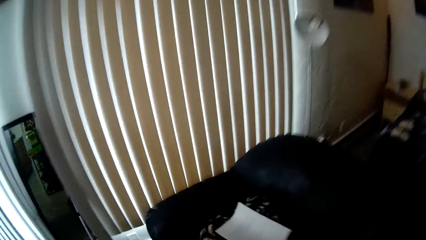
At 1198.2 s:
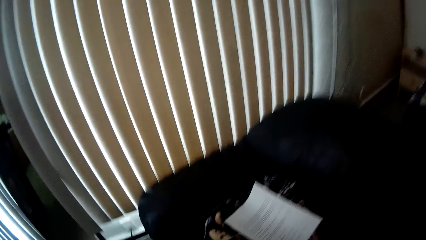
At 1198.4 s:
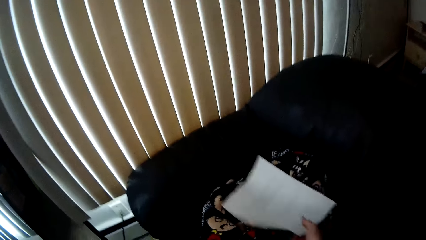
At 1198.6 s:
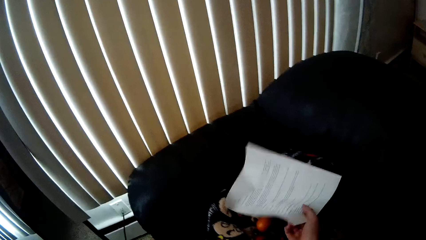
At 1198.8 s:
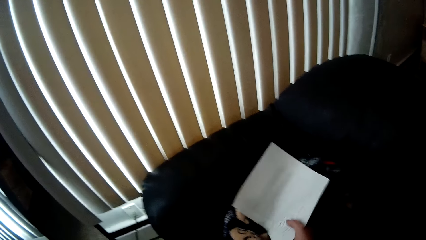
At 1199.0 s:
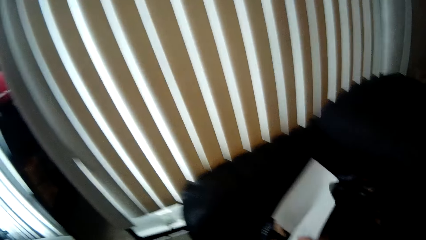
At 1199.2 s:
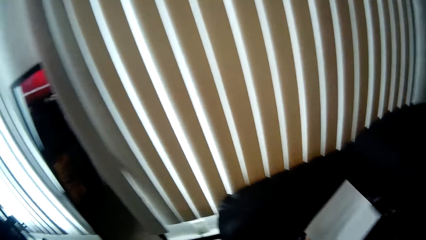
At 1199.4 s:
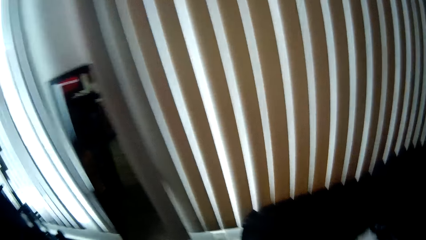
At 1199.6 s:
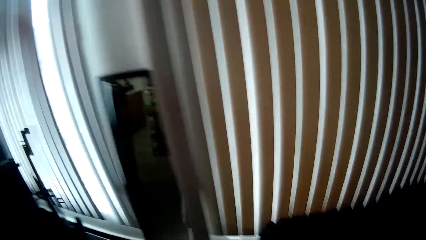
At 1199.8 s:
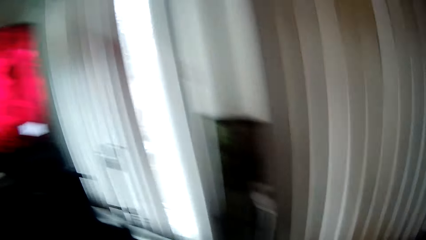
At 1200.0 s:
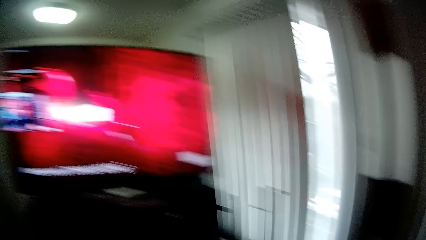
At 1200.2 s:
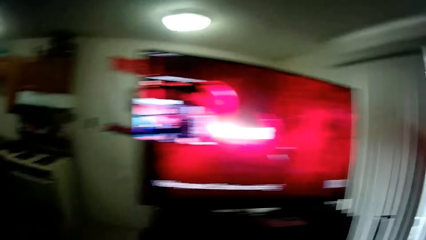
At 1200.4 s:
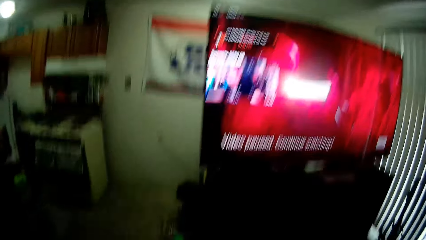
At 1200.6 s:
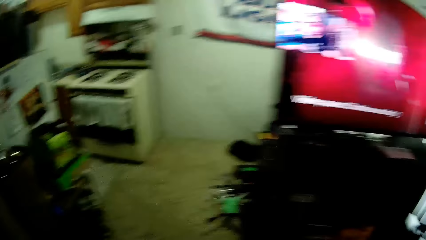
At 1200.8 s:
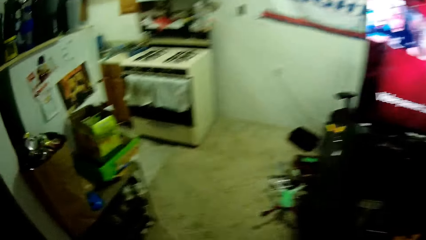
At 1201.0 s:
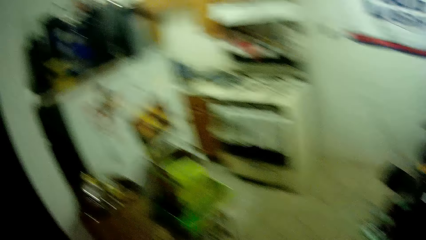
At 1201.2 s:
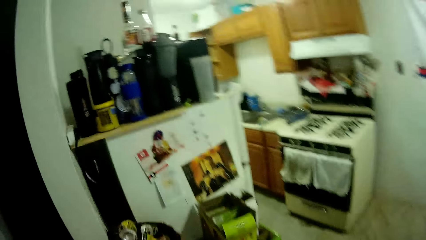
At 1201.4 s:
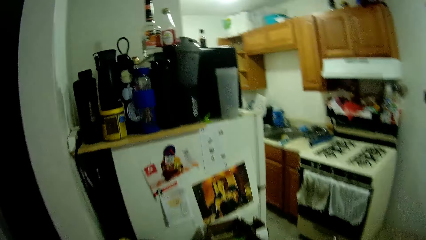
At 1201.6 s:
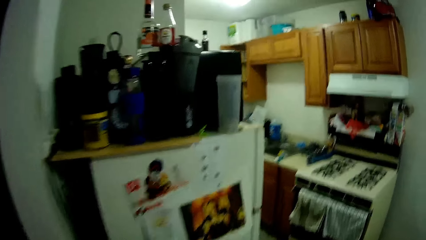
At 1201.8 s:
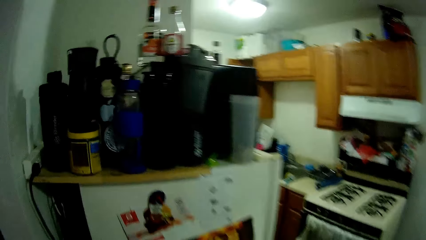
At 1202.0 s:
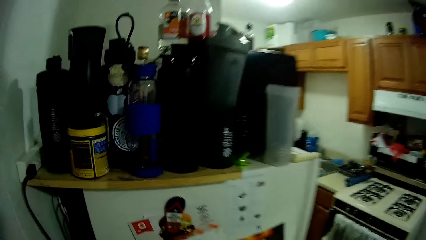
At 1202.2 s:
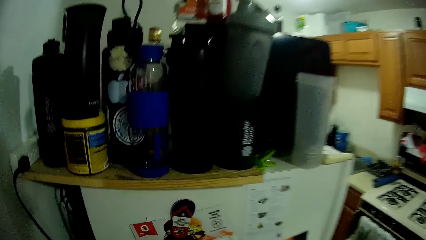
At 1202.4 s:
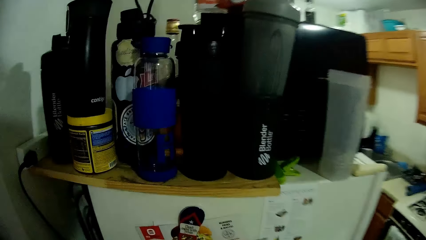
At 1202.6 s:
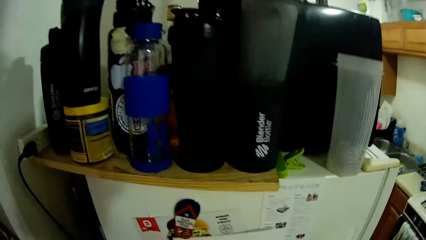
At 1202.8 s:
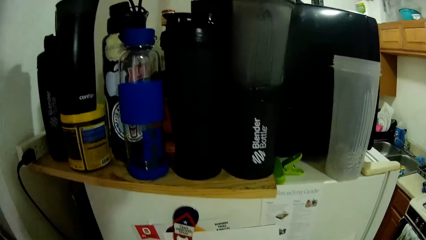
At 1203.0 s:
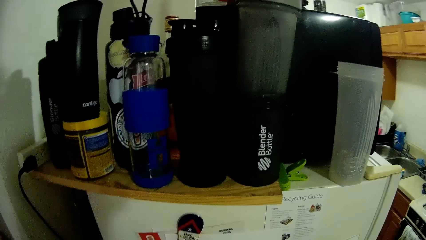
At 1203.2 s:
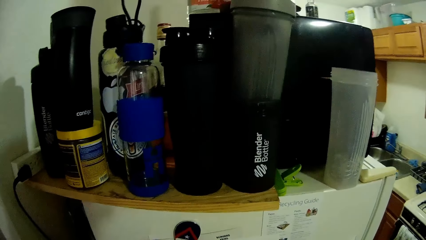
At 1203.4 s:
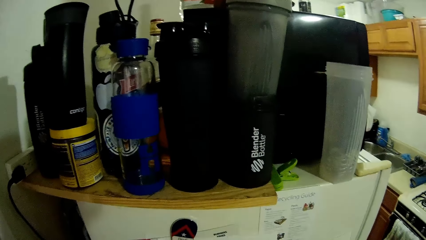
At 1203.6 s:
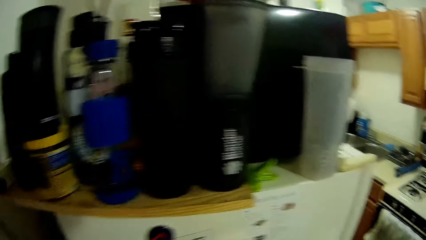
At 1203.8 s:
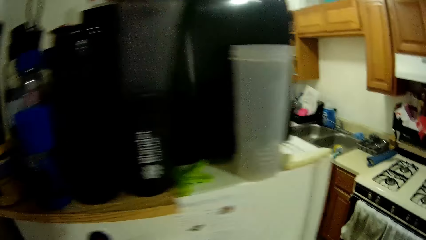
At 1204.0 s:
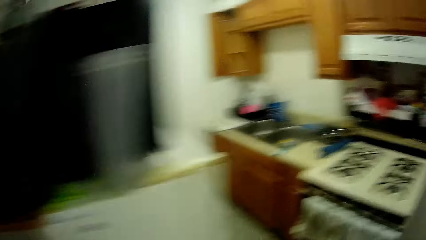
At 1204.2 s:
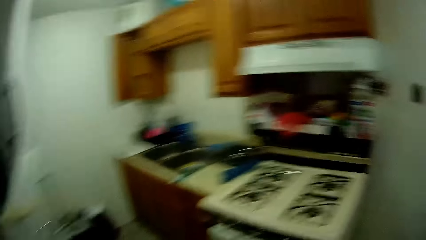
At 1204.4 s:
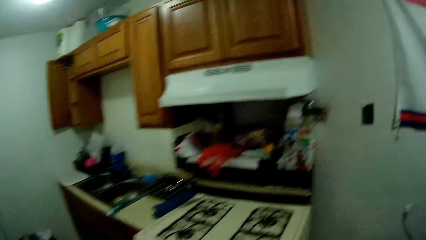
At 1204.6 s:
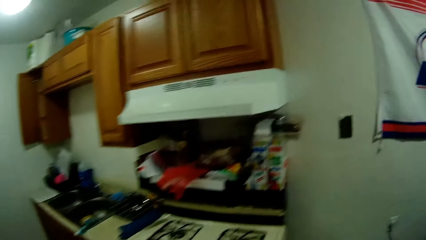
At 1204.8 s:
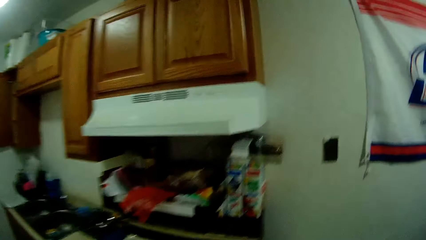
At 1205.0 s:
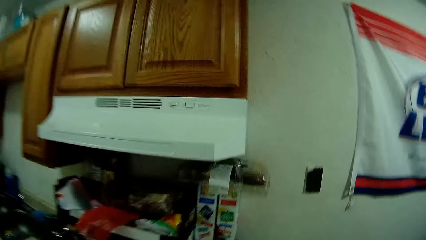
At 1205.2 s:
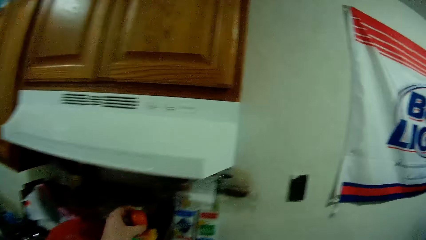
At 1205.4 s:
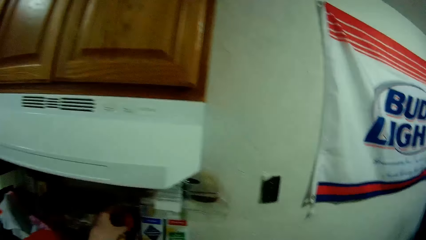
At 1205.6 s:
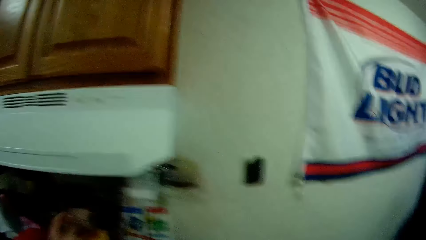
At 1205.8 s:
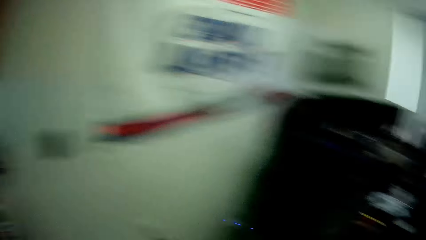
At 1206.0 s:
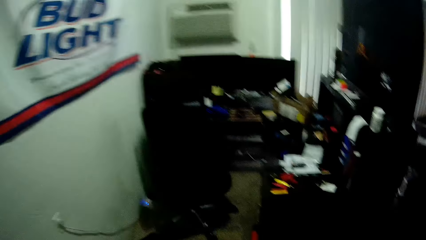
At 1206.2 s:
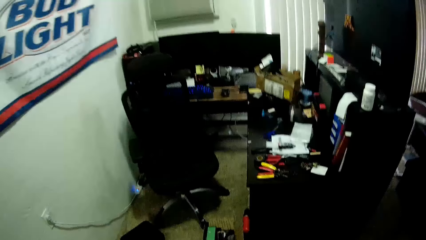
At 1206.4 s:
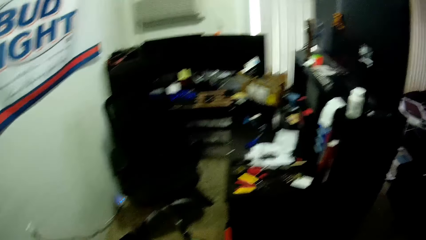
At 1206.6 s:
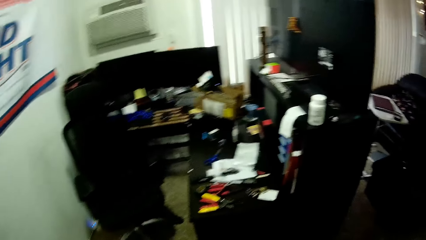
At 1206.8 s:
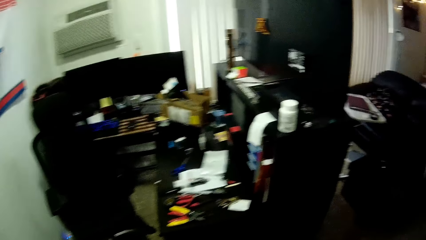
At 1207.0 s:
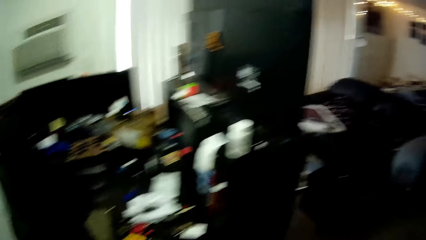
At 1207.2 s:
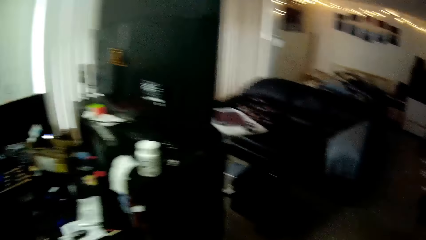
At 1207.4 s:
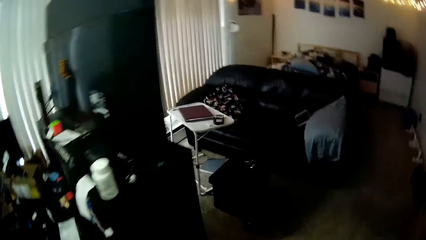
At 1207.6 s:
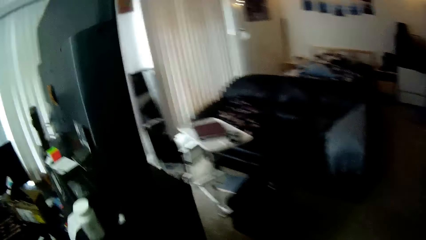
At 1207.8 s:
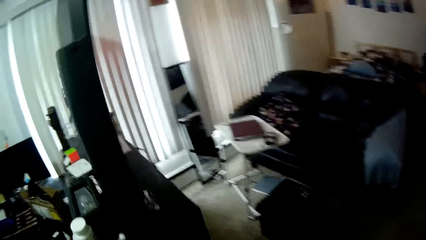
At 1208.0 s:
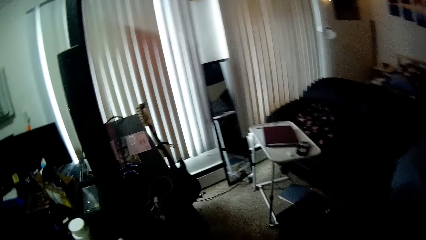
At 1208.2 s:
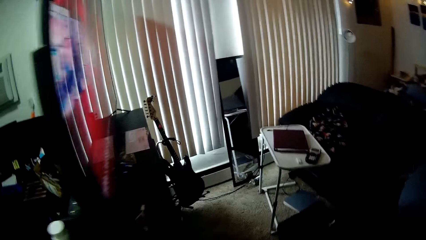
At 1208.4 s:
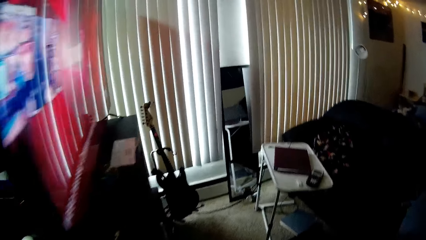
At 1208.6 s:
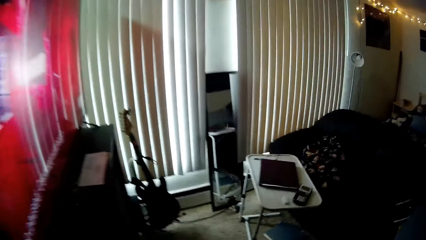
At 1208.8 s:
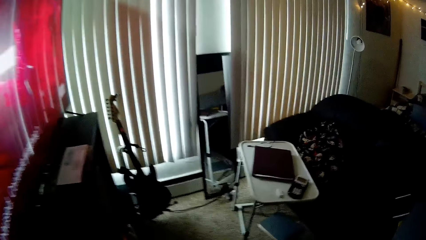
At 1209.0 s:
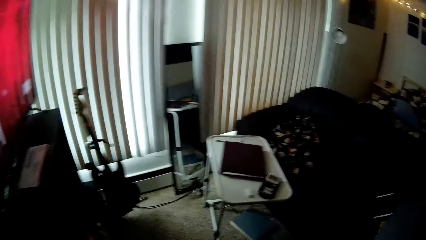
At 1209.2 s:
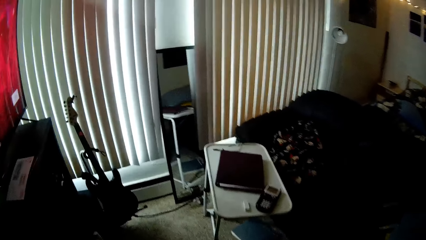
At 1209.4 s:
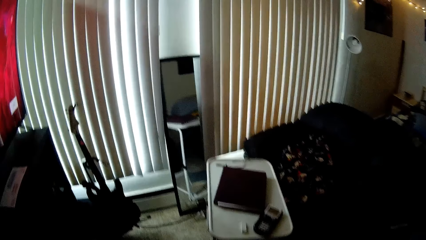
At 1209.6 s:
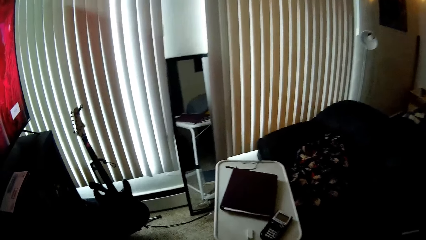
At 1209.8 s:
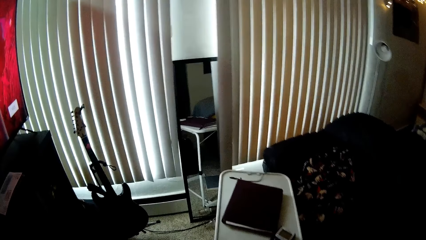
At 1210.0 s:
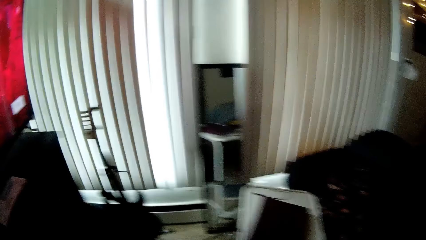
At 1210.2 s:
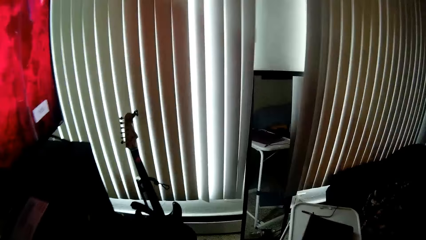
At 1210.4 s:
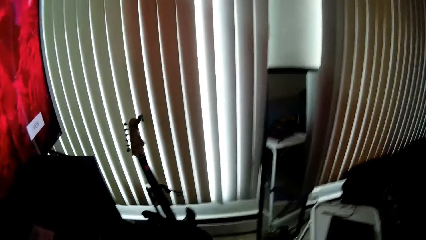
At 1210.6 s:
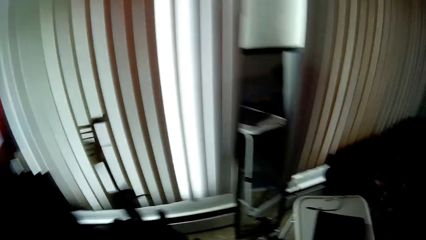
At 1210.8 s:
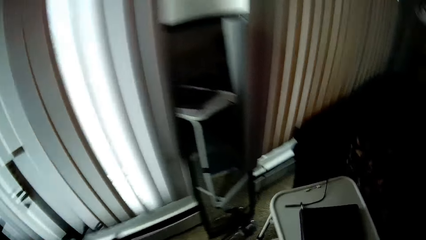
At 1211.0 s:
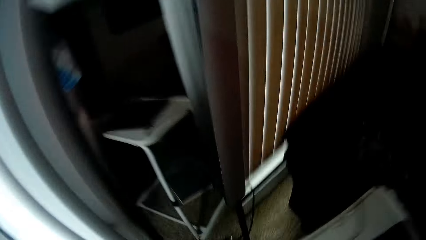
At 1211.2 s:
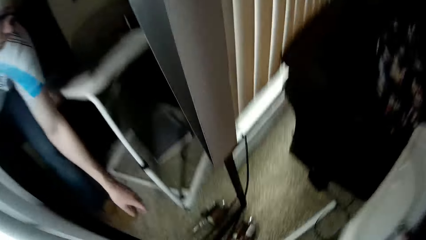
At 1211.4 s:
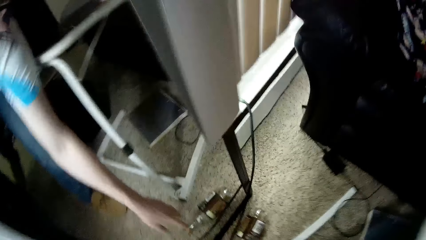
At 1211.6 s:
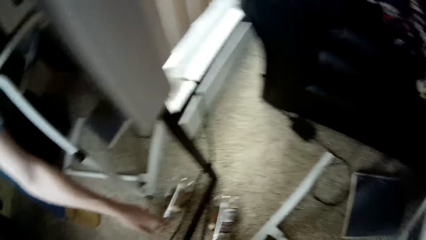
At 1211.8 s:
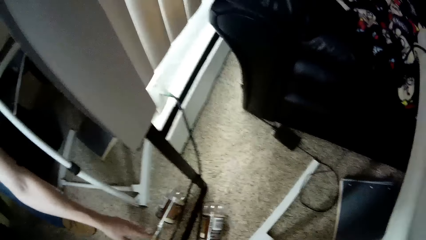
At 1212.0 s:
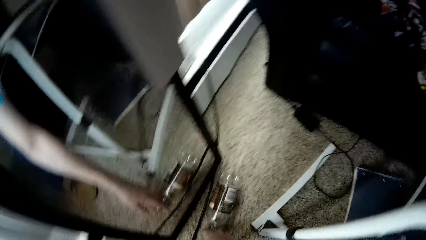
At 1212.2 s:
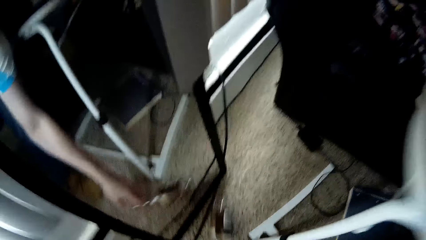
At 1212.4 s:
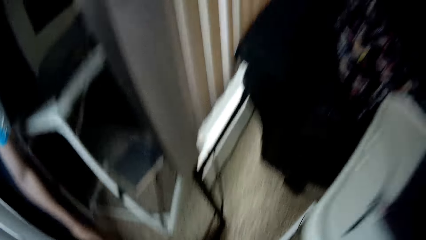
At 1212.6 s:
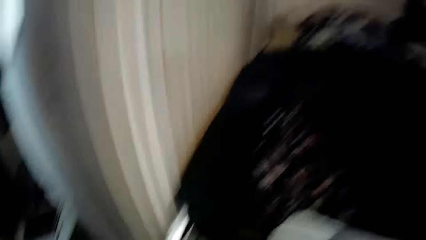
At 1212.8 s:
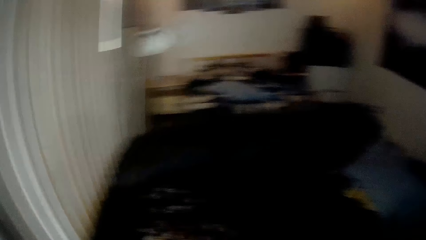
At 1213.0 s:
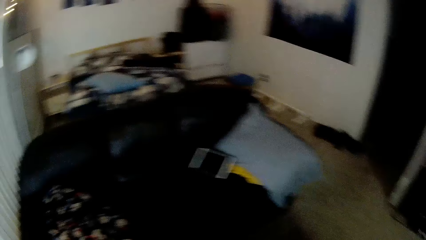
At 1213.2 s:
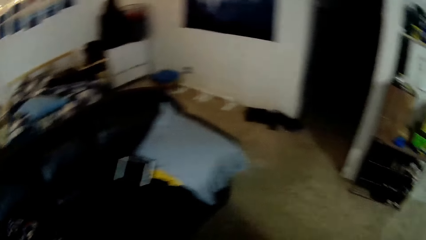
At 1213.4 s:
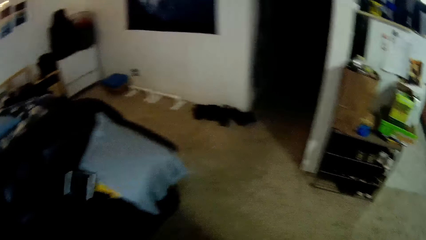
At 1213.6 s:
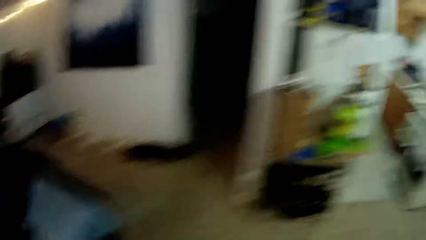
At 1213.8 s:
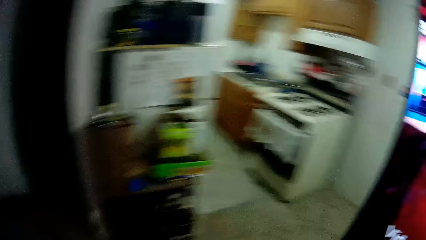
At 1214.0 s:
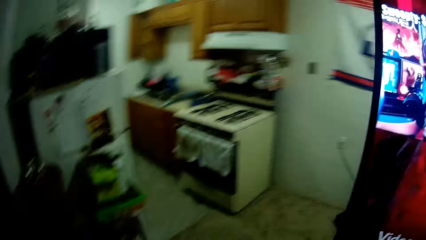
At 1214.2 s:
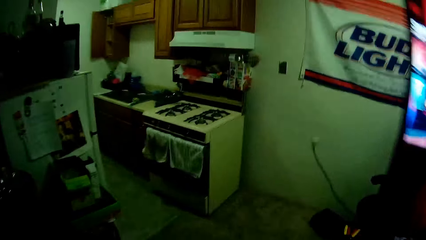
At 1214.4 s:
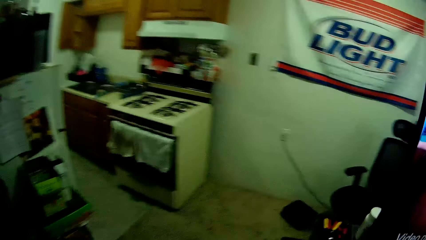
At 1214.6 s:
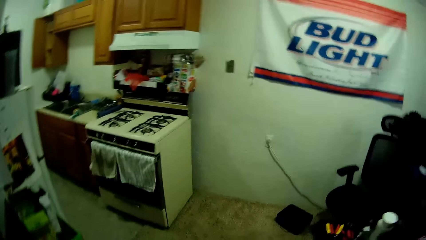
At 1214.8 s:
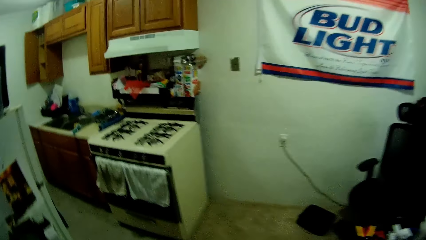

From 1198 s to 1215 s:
The camera wearer picks up a paper from the chair. They hang the paper on a refrigerator. They place something on the kitchen rack. They drop the bottle in a shelf. They pick up a plastic bottle from the floor.
